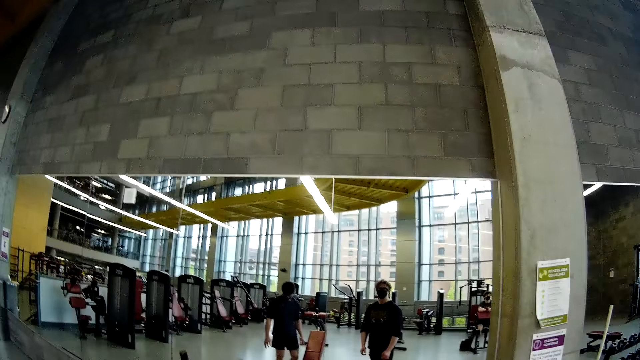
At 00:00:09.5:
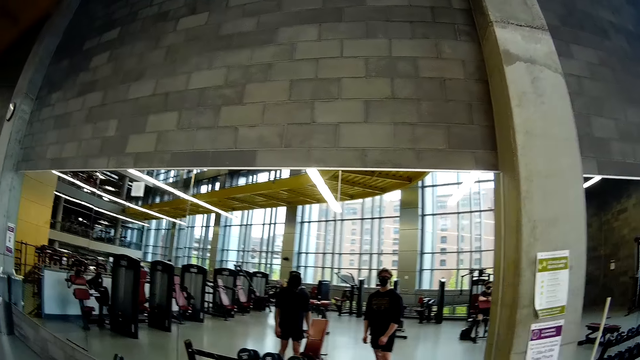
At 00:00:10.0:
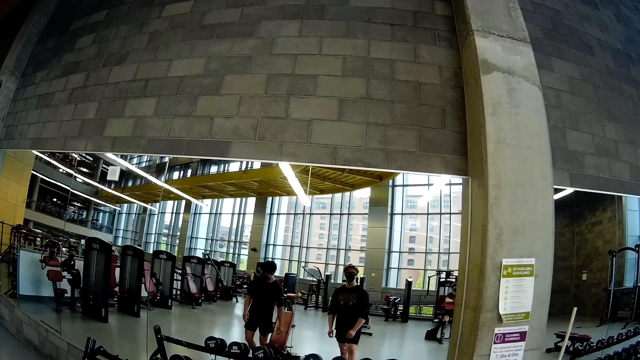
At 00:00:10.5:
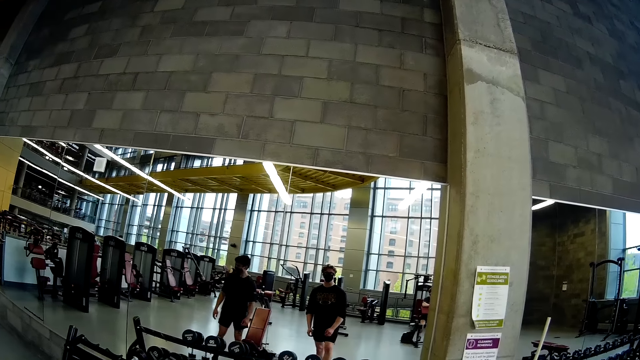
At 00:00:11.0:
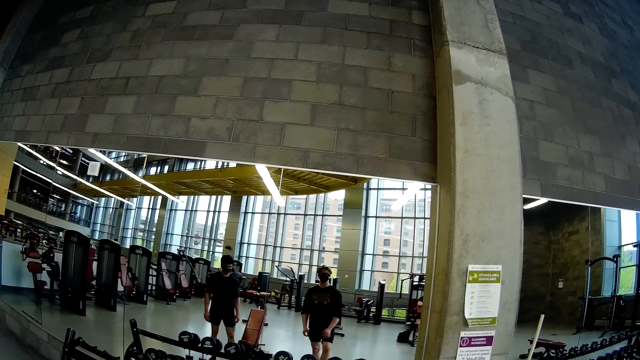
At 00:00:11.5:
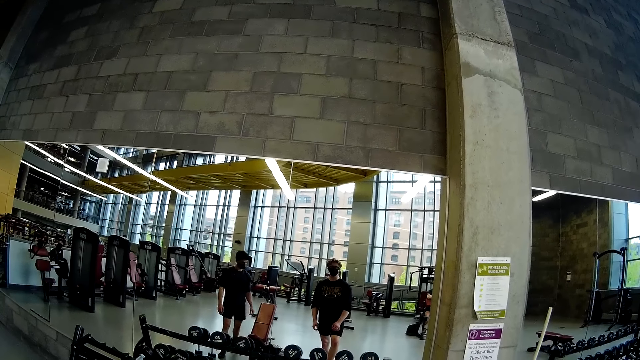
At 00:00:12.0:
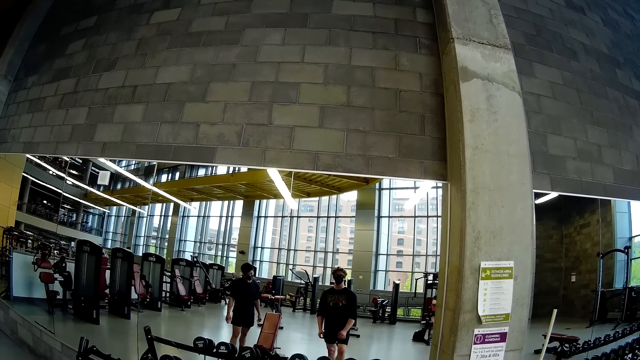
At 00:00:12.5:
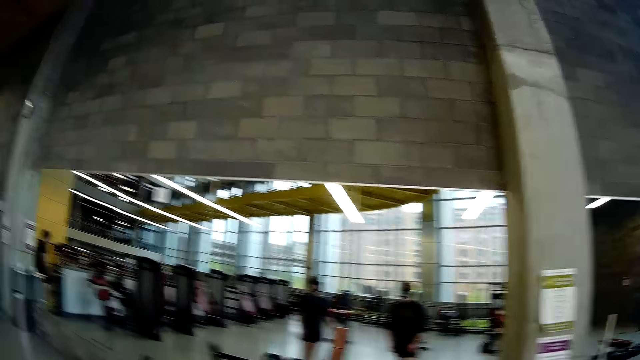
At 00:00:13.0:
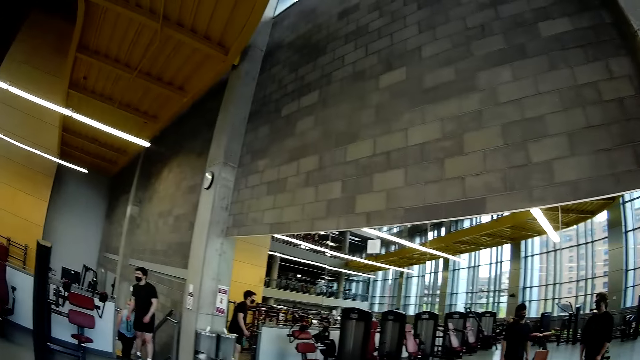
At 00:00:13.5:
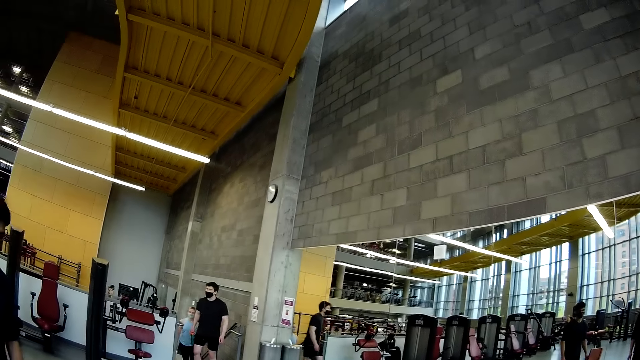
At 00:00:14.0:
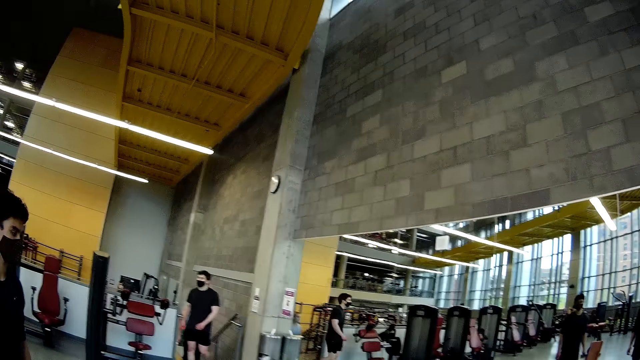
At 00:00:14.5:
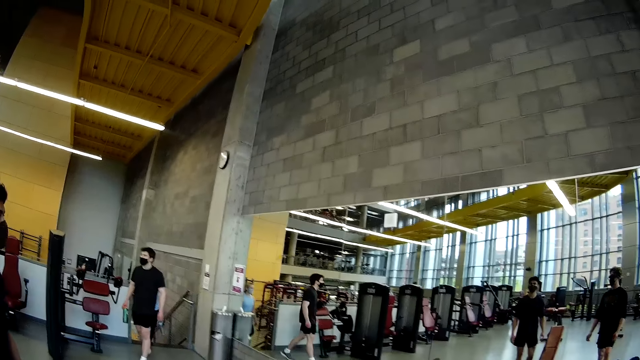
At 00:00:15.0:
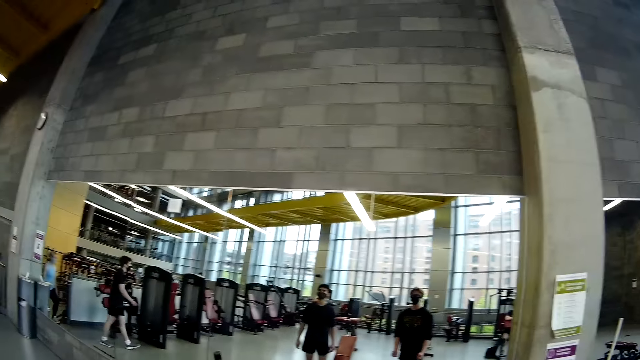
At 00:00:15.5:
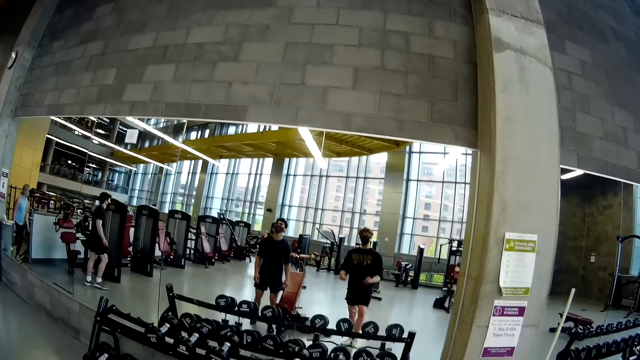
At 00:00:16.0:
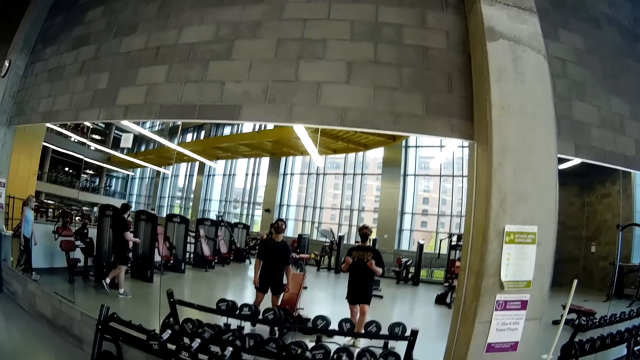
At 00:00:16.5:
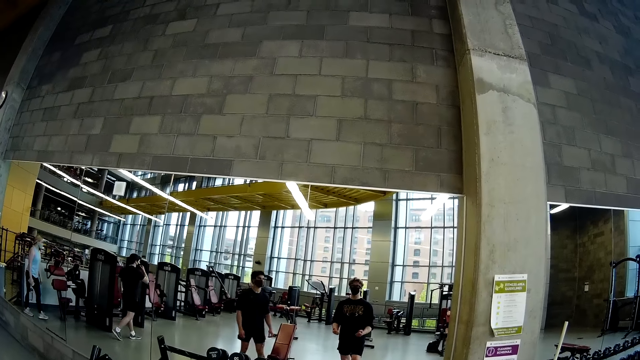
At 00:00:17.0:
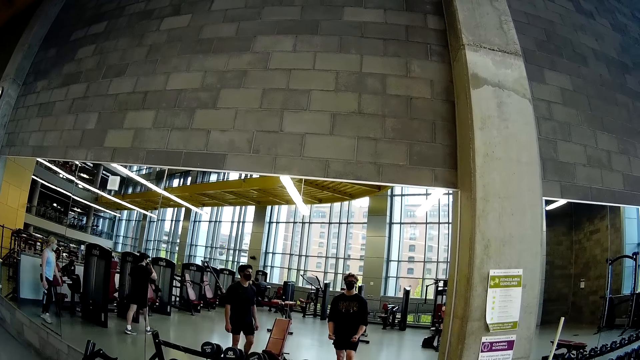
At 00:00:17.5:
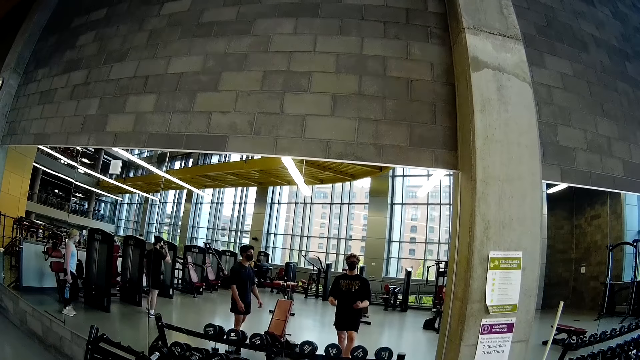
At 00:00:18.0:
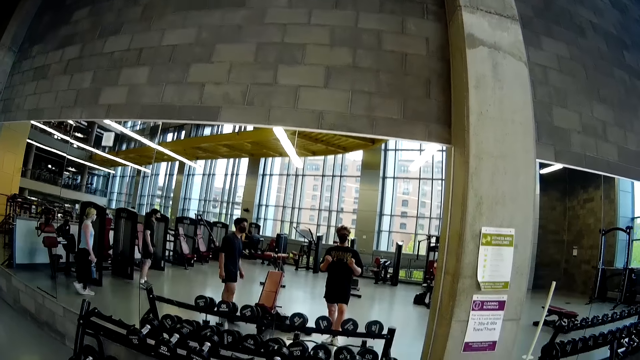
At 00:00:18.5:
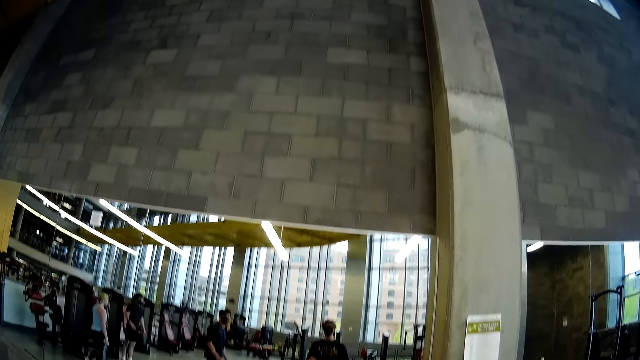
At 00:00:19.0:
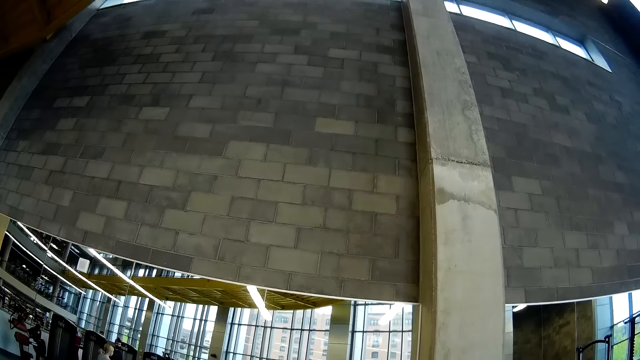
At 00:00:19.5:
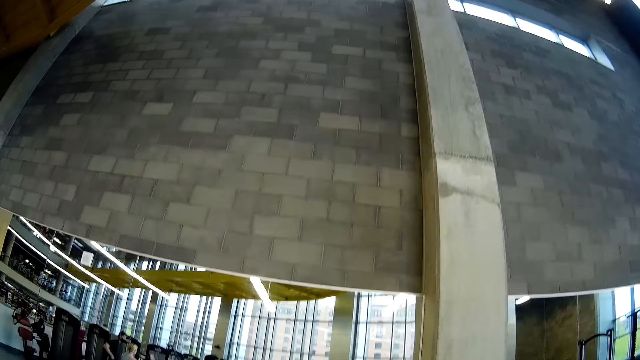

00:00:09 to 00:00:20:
A person talks to the camera wearer. The camera wearer demonstrates weight lifting with both hands.

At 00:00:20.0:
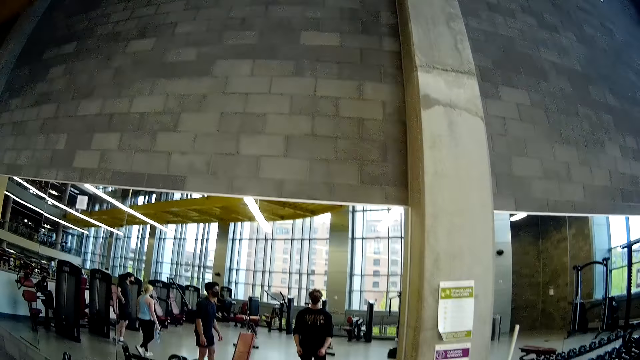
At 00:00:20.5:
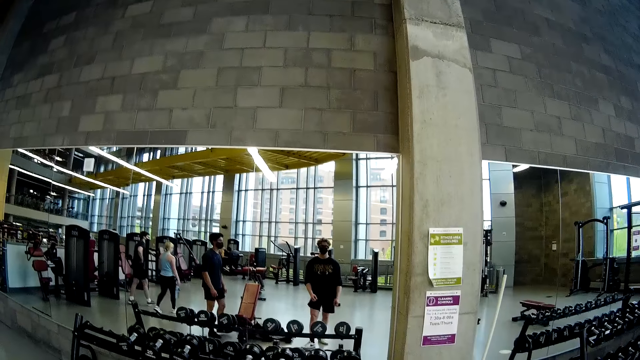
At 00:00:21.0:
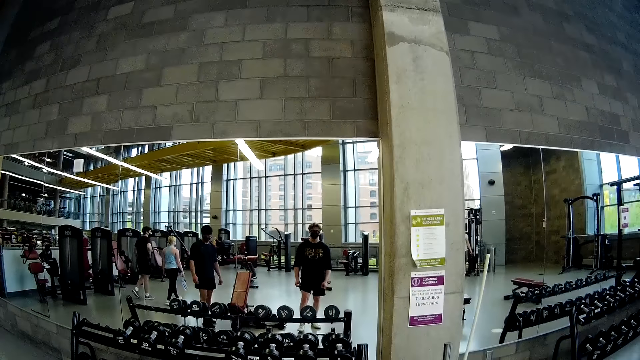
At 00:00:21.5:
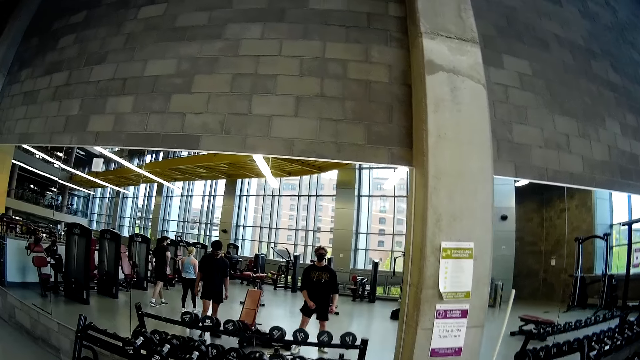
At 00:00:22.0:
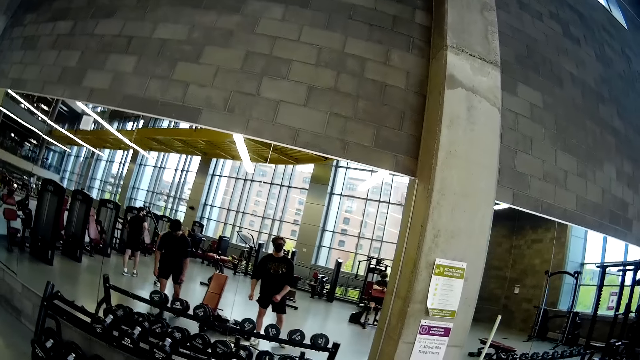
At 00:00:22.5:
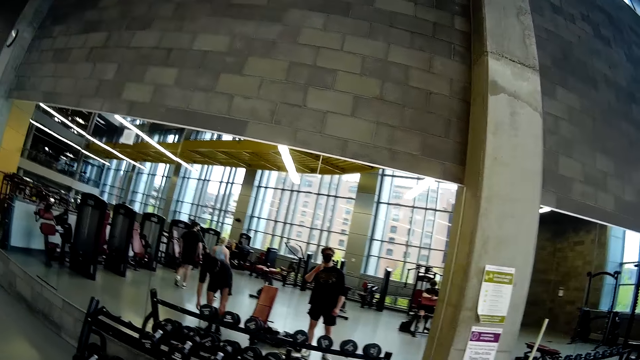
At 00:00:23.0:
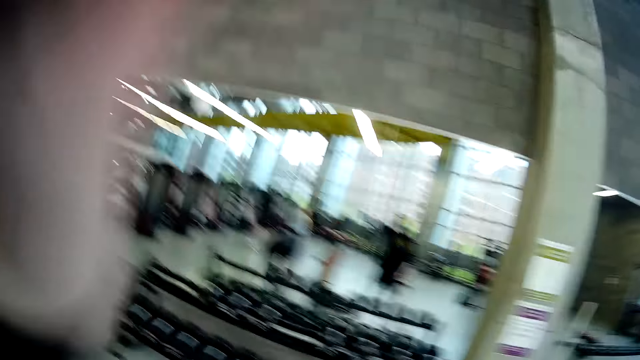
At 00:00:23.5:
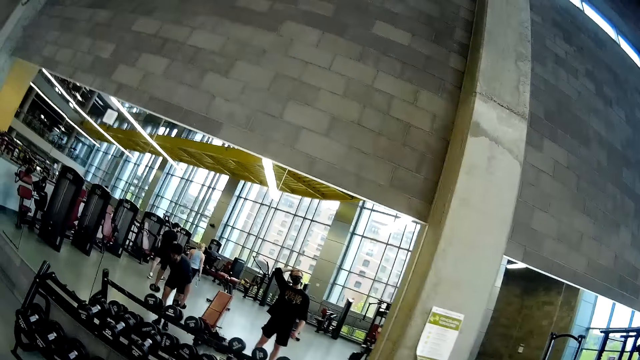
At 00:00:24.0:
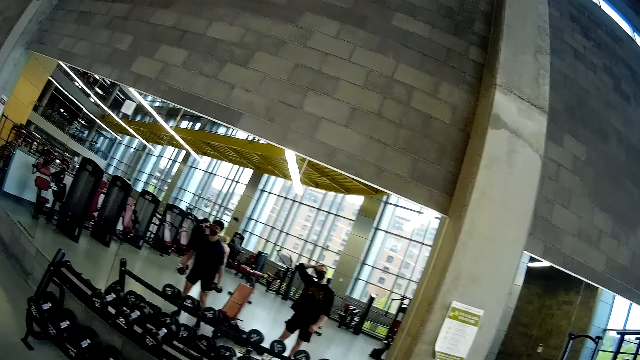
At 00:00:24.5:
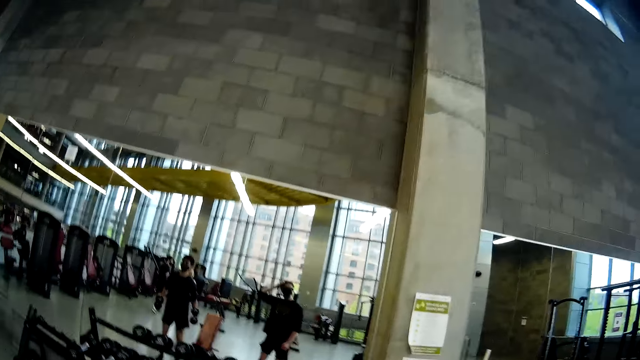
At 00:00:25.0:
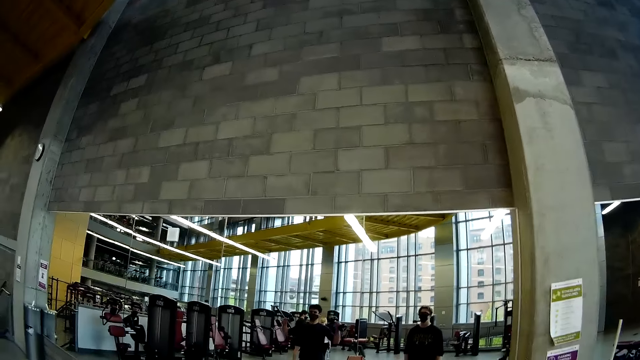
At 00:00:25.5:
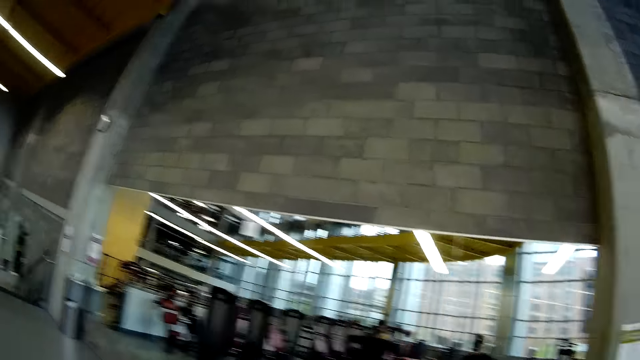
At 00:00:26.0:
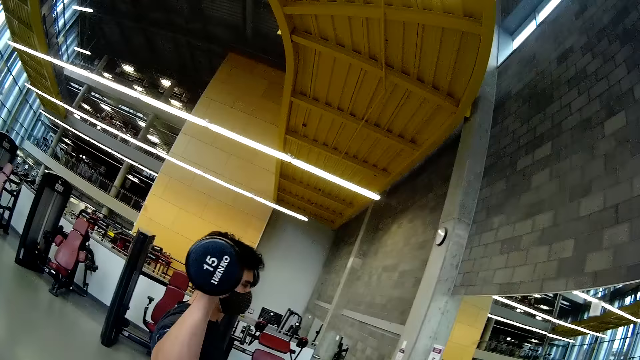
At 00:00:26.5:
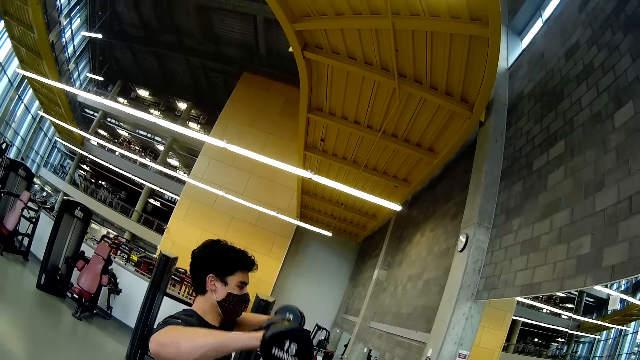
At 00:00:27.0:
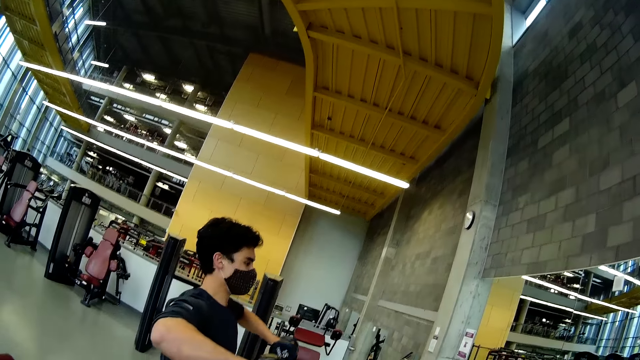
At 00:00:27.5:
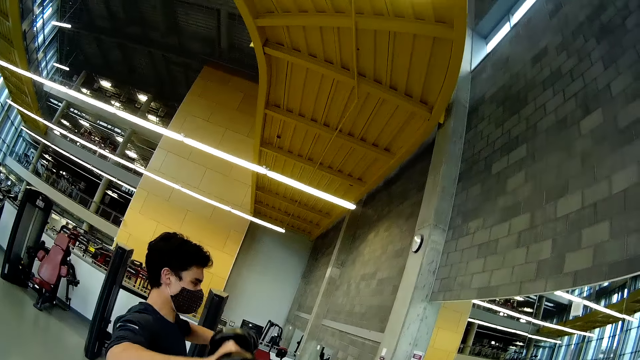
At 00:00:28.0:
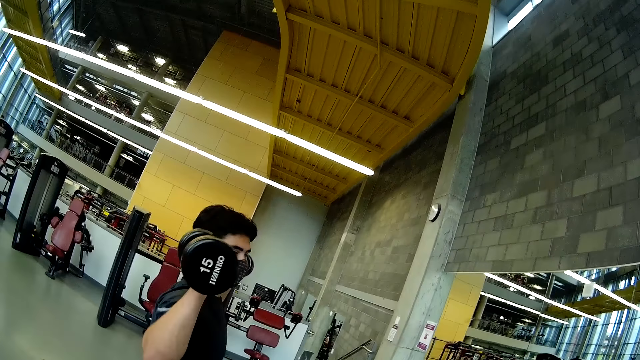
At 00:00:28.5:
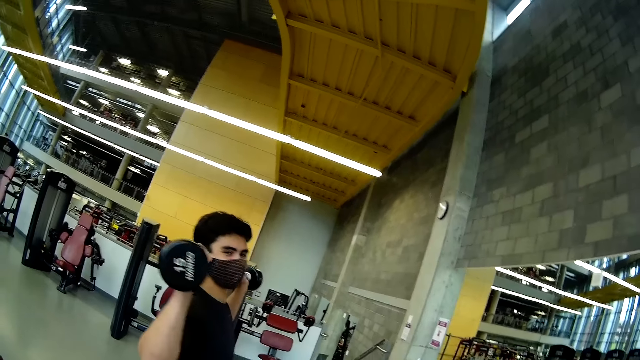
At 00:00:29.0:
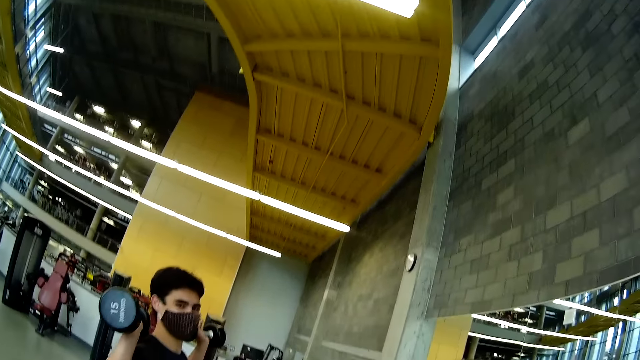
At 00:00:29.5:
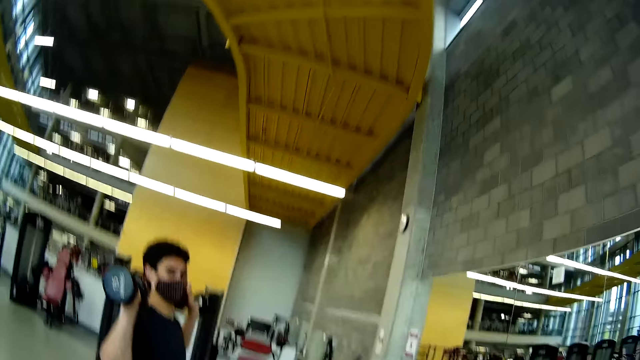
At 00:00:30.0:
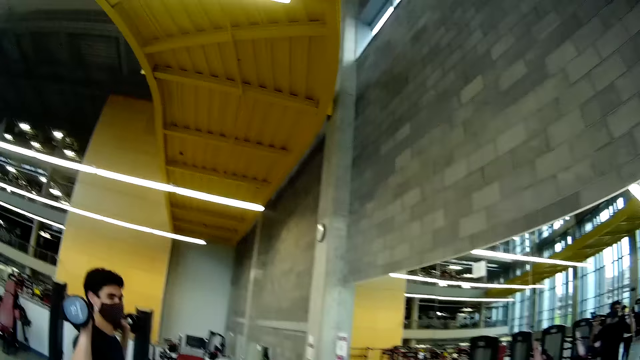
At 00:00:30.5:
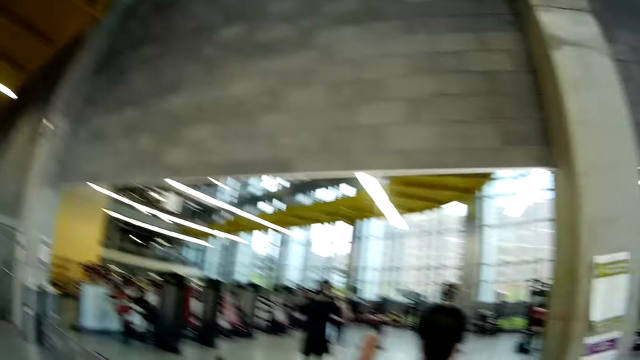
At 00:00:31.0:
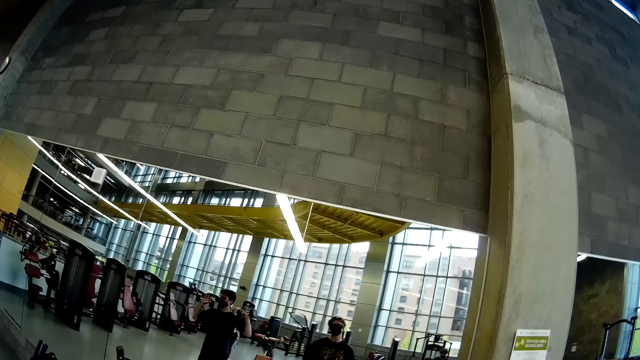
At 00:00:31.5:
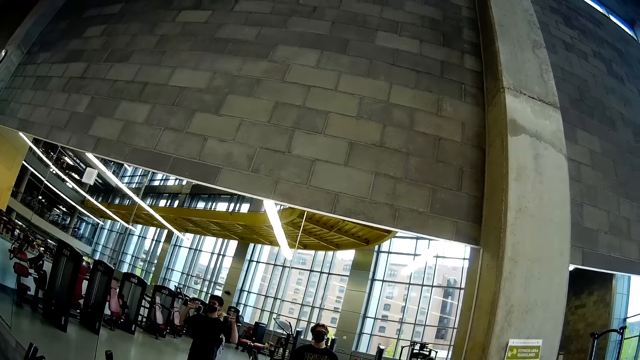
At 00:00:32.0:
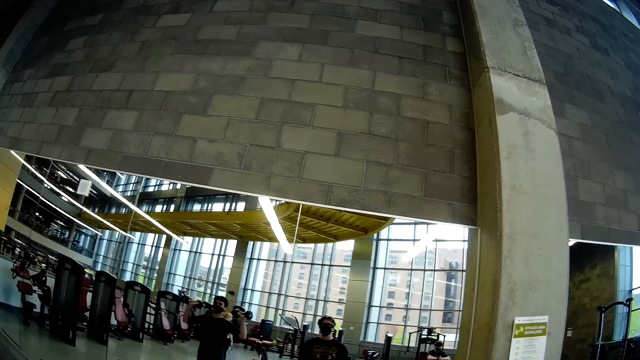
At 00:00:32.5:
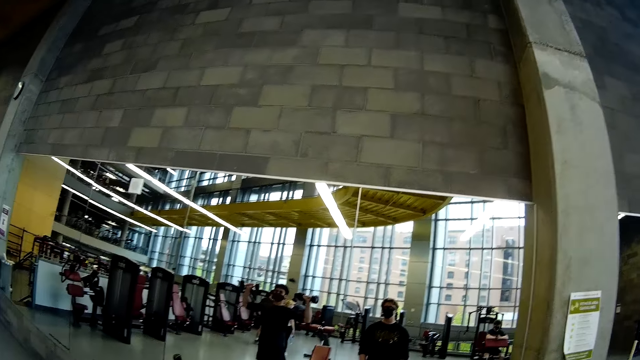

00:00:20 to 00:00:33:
The camera wearer touches his hair with his left hand. The man lifts a dumbbell with both hands. The camera wearer converses with the man. The man talks.
